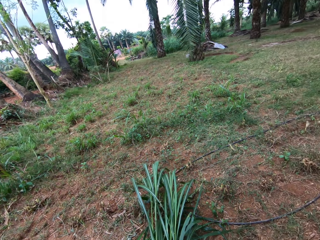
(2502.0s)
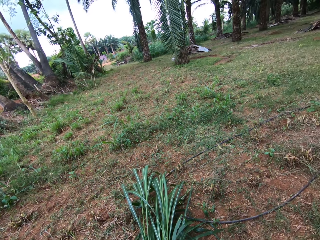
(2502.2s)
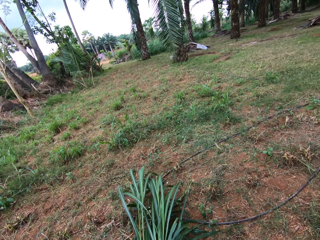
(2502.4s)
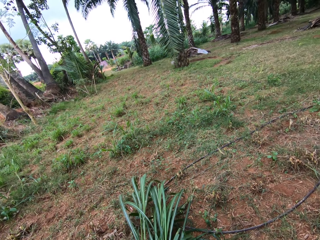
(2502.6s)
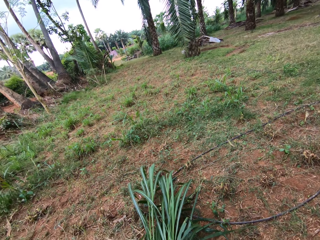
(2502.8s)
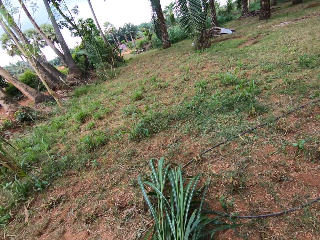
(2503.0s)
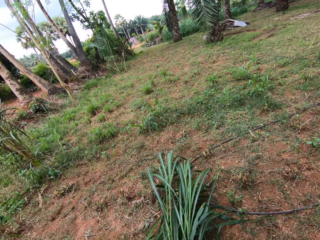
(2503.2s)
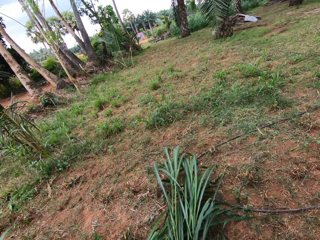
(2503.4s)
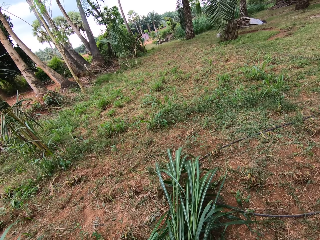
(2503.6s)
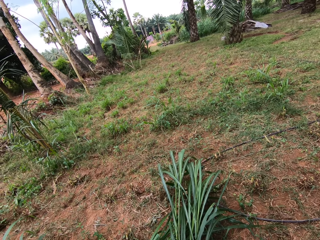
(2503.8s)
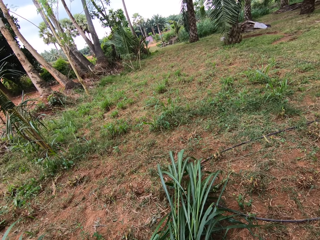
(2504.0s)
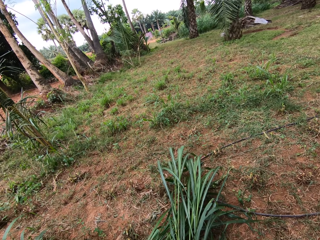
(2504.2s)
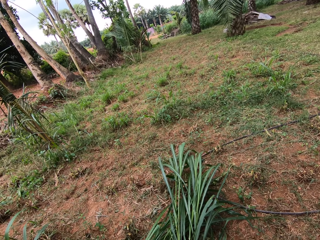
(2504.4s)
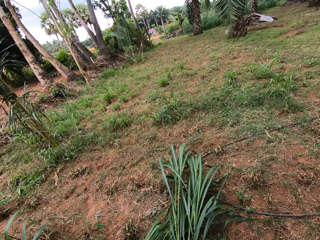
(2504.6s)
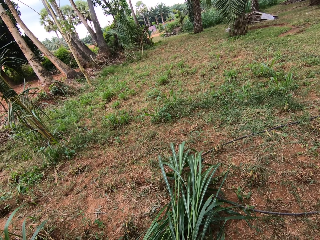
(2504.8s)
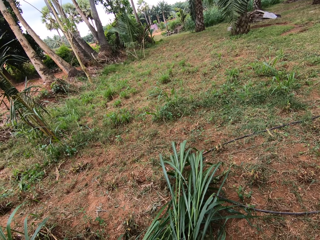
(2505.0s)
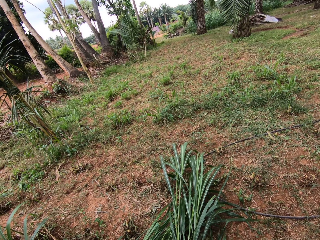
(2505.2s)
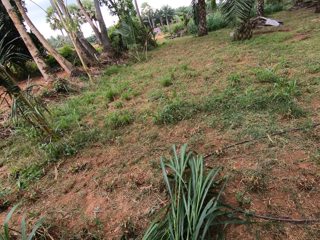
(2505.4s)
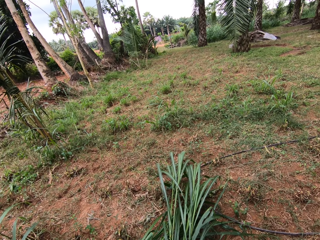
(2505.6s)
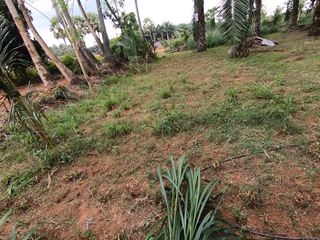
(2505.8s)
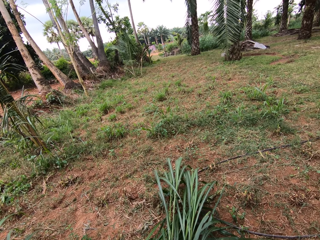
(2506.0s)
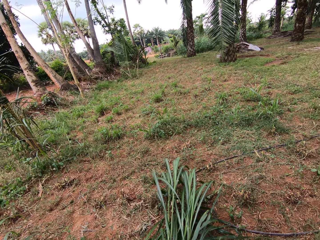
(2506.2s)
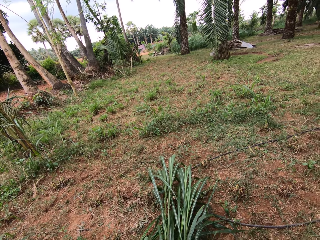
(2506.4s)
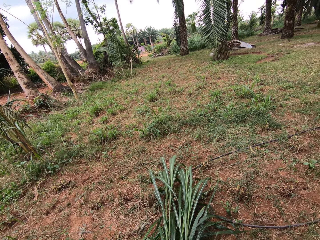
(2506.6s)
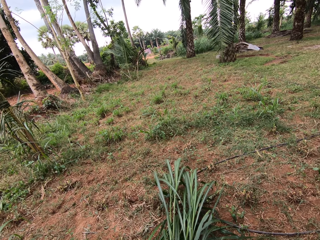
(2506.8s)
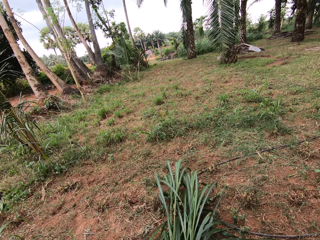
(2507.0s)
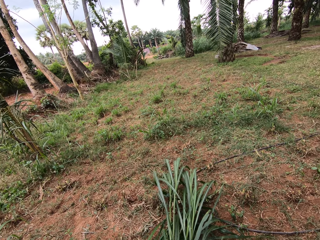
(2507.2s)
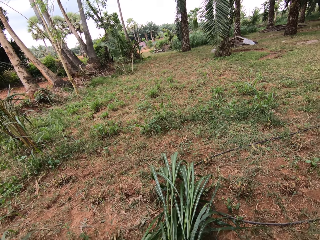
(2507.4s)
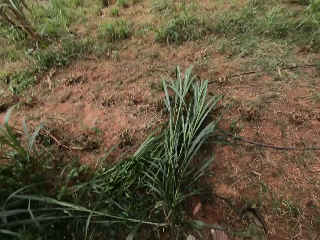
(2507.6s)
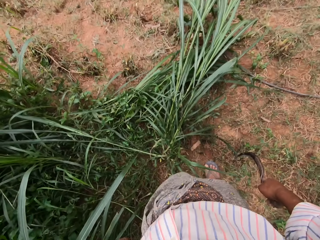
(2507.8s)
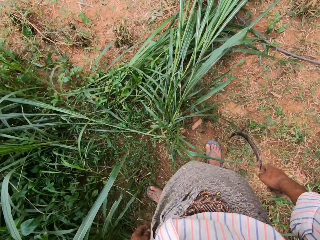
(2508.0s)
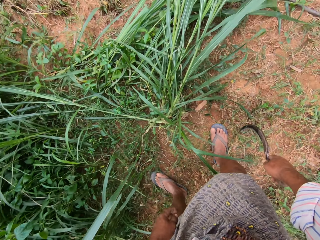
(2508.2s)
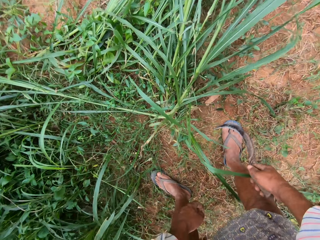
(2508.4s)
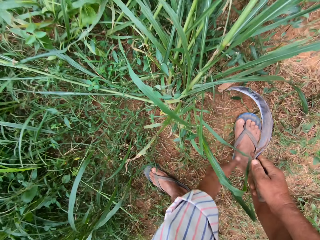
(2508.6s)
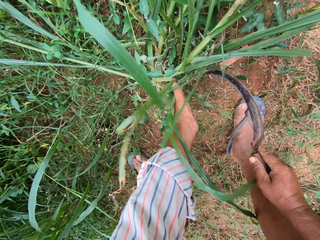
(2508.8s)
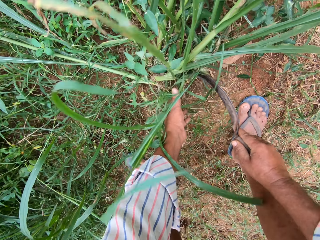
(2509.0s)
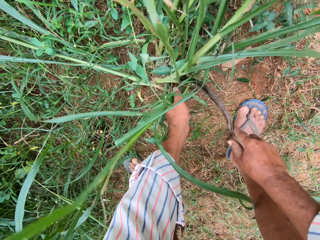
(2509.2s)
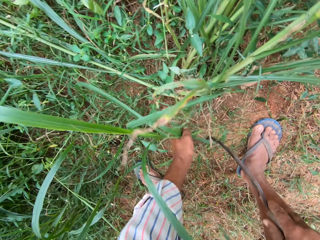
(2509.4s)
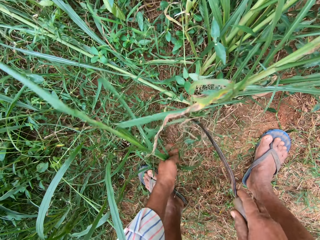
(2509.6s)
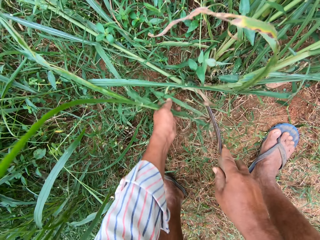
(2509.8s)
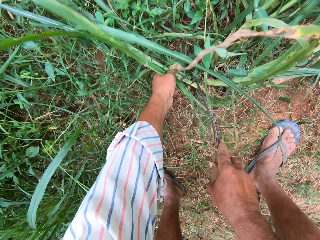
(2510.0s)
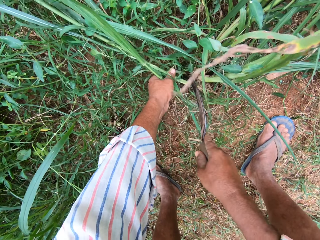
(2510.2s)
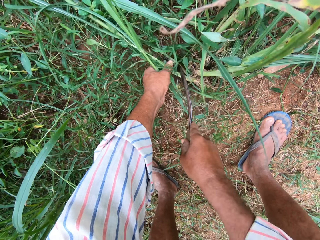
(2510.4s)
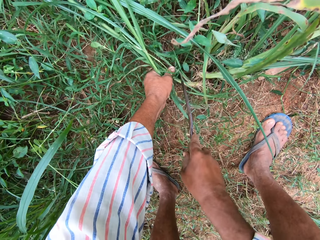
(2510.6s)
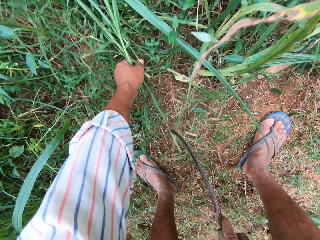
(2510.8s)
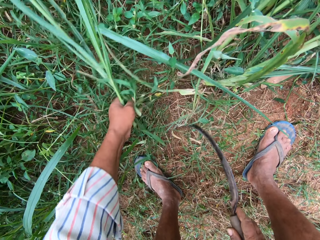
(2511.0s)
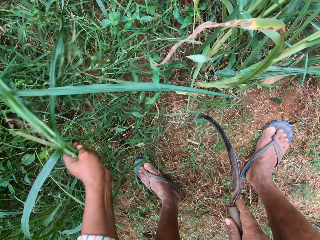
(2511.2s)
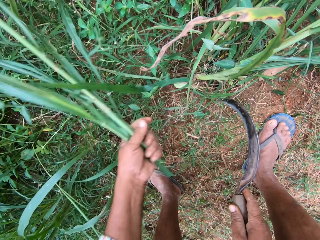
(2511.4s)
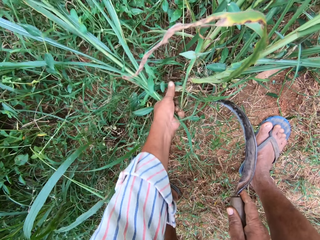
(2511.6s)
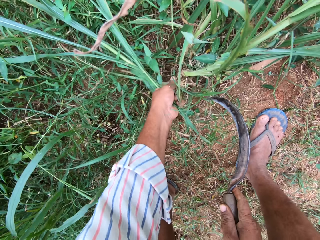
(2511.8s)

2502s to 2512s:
The camera wearer bends down. He moves the grasses with his left hand. He holds the grasses with his left hand. He cuts the grasses with a sickle in his right hand. He cuts the grass and holds the grass.

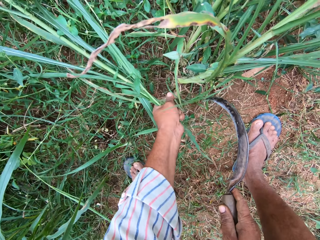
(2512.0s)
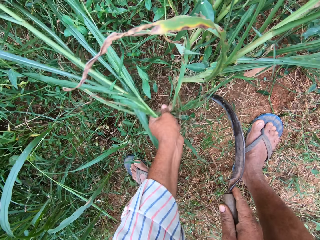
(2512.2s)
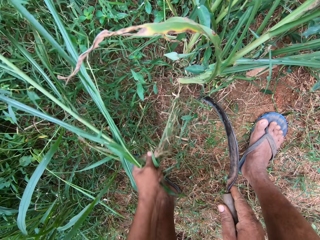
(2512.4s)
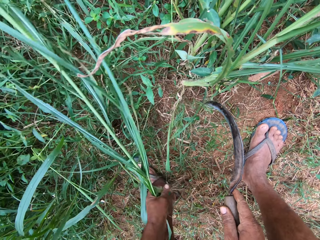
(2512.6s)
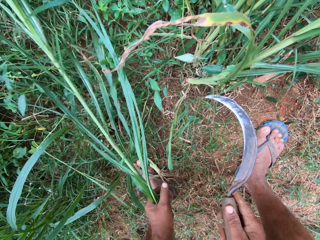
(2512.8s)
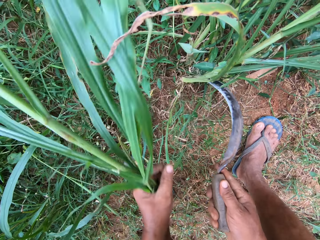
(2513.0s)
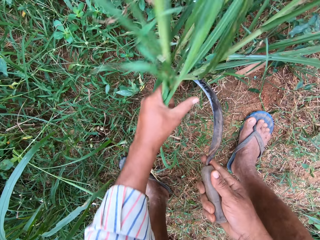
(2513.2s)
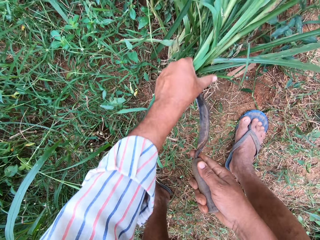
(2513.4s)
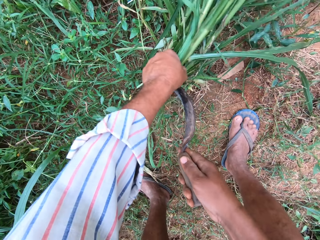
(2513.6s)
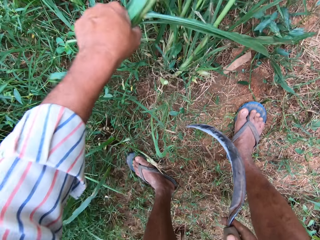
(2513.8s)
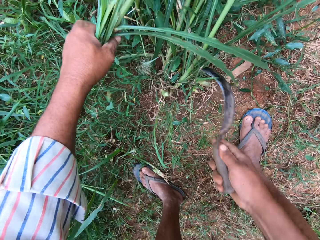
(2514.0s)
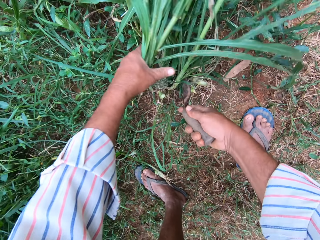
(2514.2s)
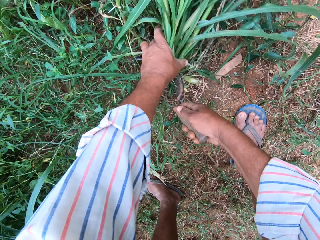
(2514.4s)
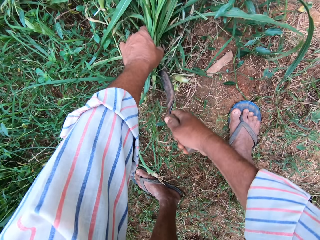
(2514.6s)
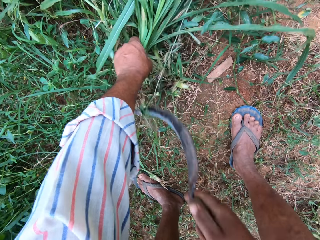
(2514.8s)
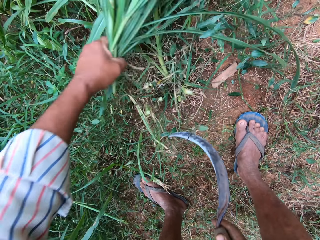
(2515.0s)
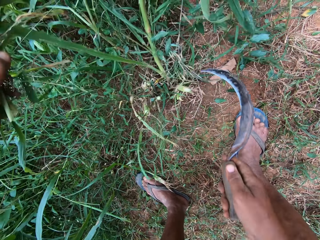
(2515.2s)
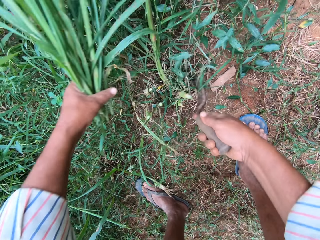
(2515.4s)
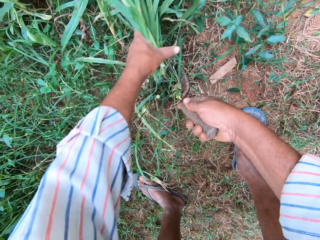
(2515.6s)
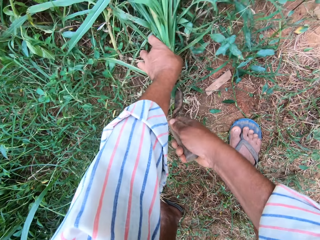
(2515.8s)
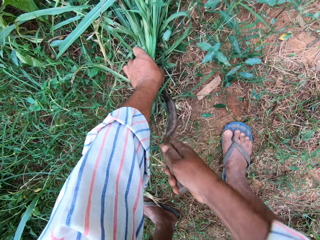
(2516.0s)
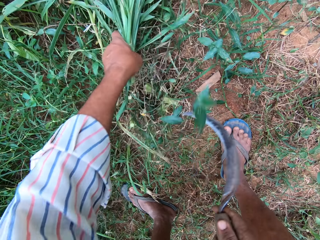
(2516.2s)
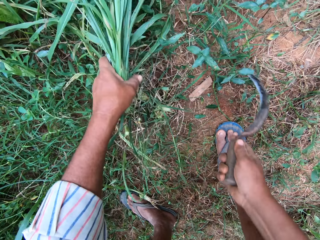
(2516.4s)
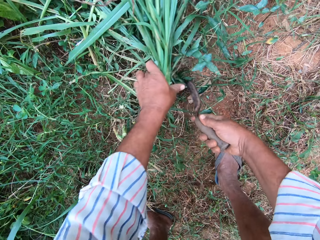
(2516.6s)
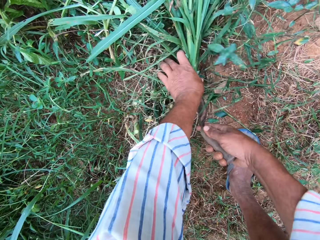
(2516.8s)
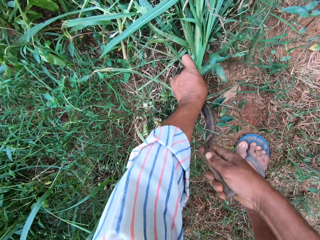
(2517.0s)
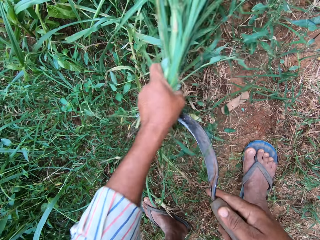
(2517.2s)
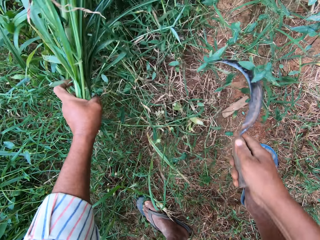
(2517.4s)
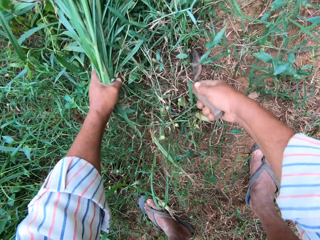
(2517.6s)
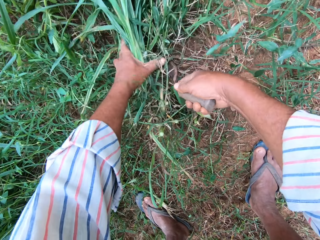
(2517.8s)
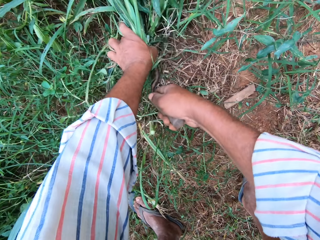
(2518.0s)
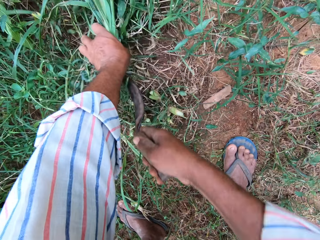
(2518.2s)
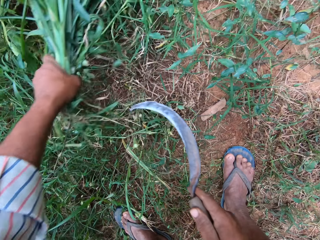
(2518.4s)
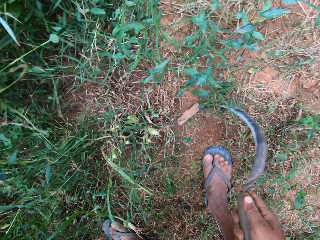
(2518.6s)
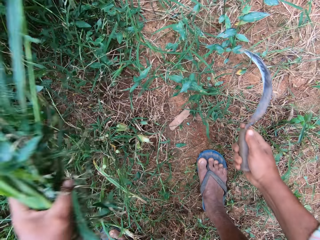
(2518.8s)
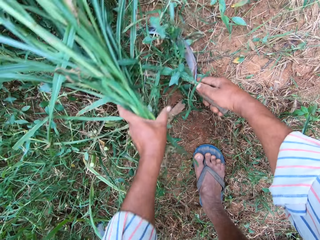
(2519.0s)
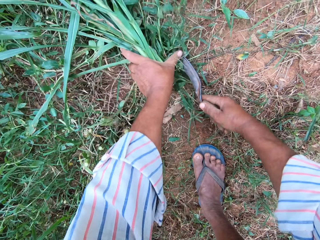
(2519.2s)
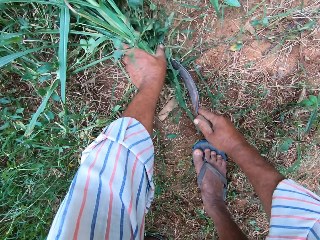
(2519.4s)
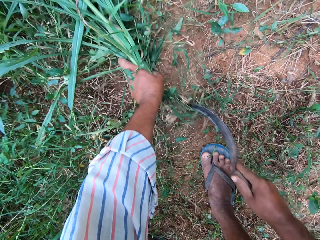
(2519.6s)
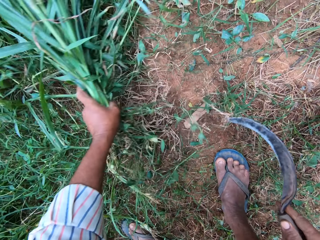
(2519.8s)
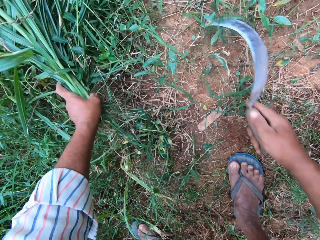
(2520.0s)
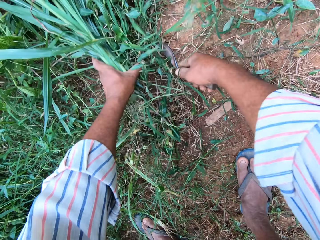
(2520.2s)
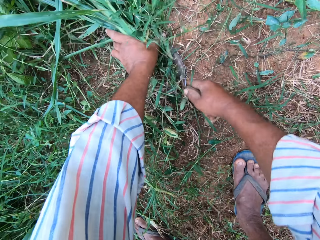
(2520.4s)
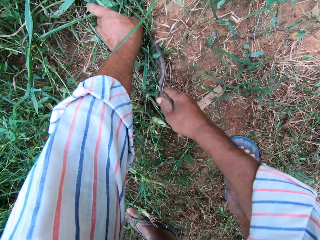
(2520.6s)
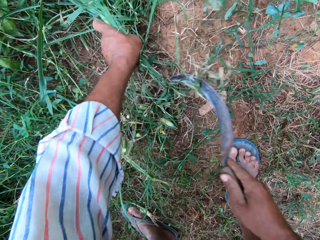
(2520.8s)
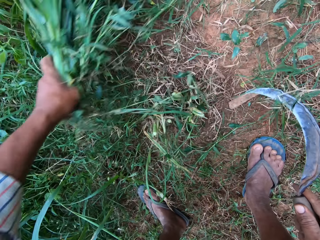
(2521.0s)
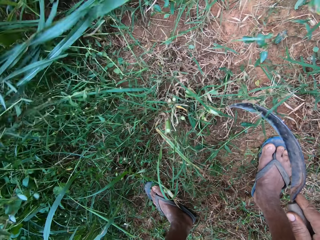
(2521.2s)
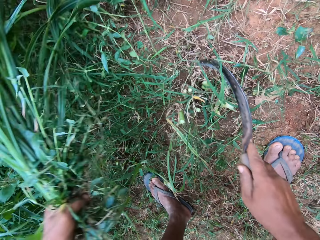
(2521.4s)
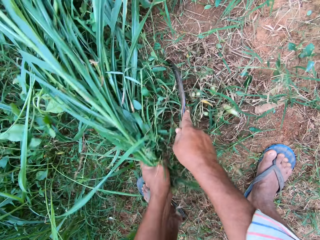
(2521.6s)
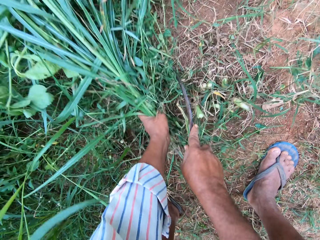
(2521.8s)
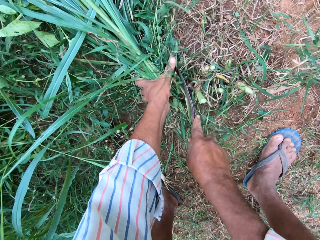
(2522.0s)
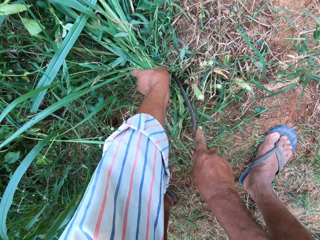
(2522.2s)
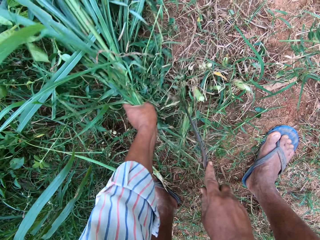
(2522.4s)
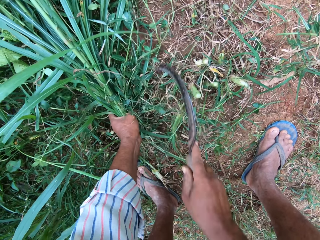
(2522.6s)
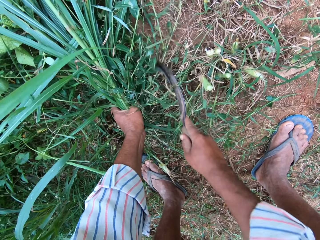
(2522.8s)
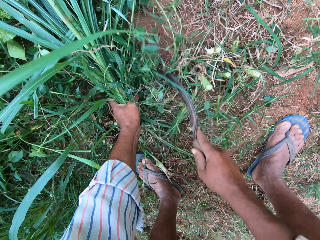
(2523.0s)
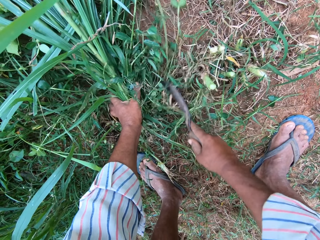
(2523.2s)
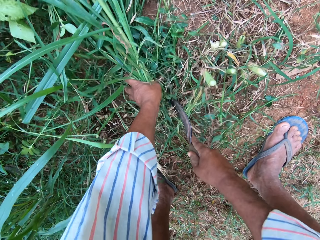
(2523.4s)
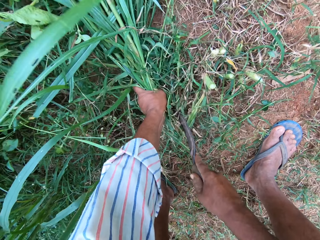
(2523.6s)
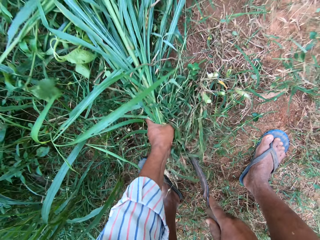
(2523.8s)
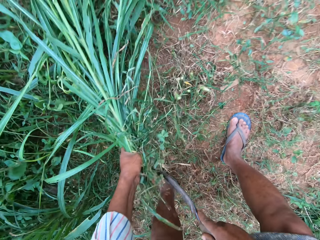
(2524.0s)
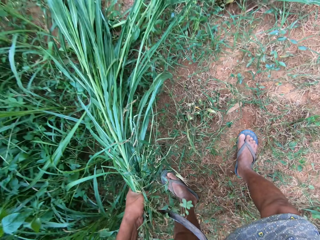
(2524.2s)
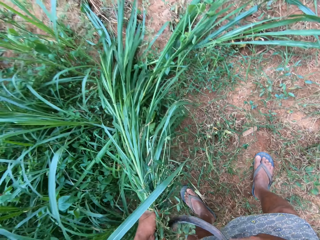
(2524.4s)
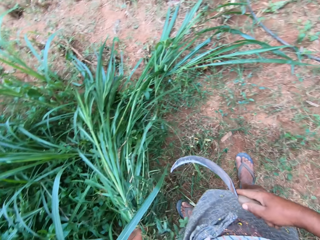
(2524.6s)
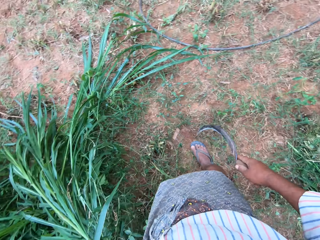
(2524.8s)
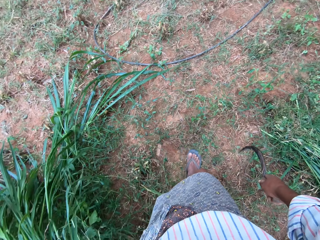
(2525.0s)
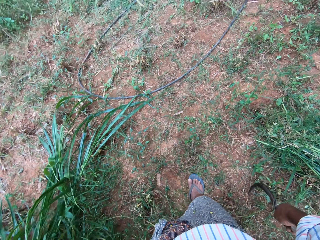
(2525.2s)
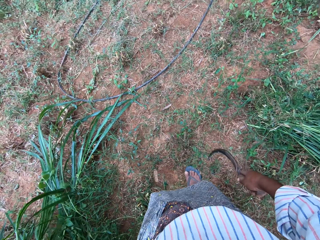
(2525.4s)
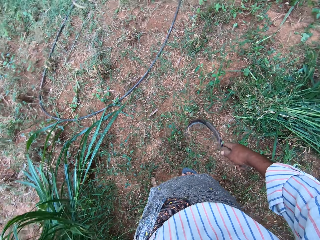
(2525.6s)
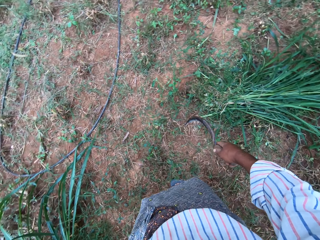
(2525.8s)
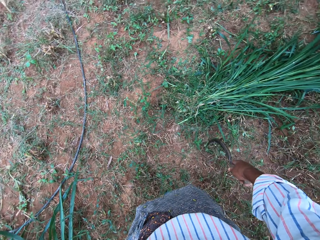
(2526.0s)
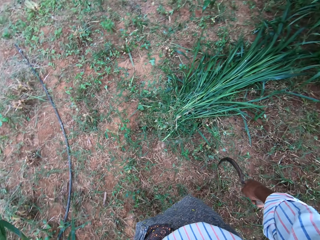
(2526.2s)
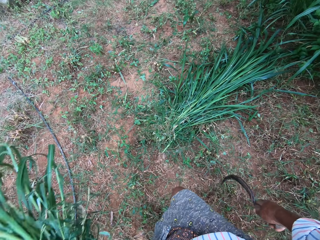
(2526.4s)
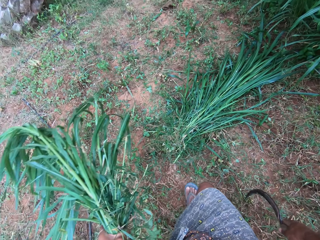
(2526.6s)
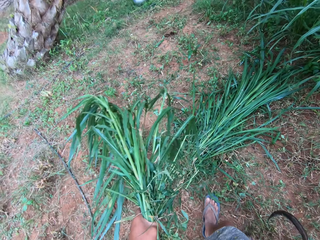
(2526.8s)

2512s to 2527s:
The camera wearer uproots a stem and drops the stem. They put a sickle tool on the grass, hold the grass and cut the grass. They put the sickle tool on the grass, hold the grass and cut the grass. They put the sickle tool on the grass, hold the grass and cut the grass. They put the sickle tool on the grass, cut the grass and hold the grass. They put the sickle tool on the grass, cut the grass and hold the grass. They put the sickle tool on the grass, cut the grass and hold the grass. They put the sickle tool on the grass, cut the grass and hold the grass. They put the sickle tool on the grass, cut the grass and hold the grass. They cut the grass. They stop cutting the grasses. They hold the grass, stand up and turn around.
